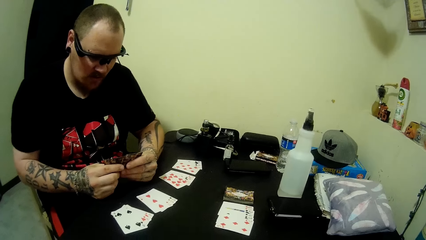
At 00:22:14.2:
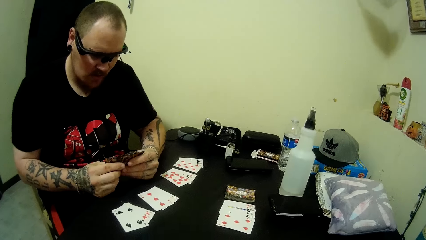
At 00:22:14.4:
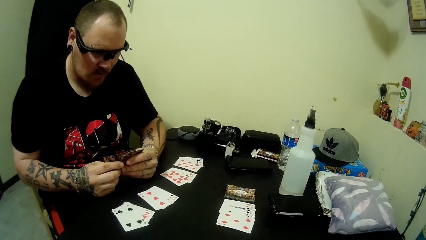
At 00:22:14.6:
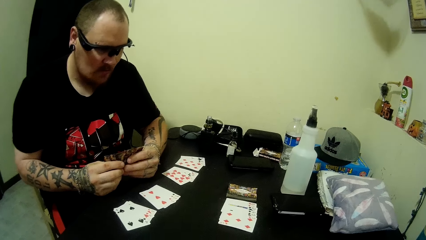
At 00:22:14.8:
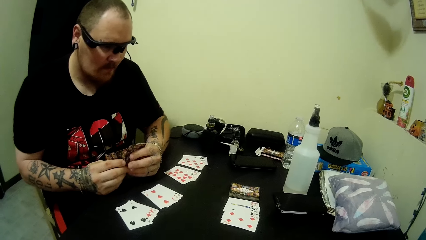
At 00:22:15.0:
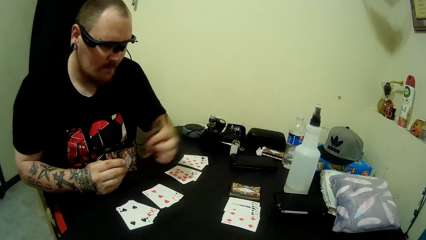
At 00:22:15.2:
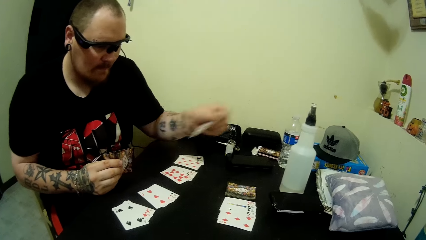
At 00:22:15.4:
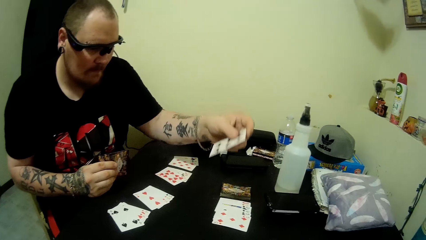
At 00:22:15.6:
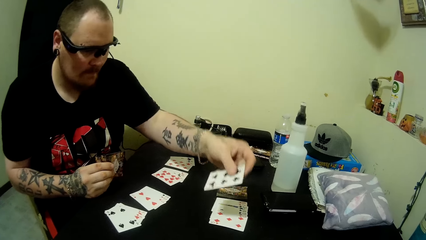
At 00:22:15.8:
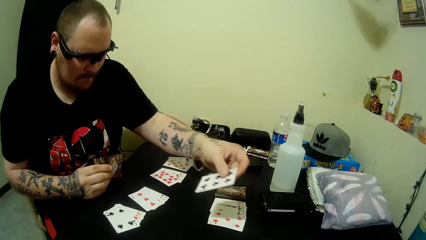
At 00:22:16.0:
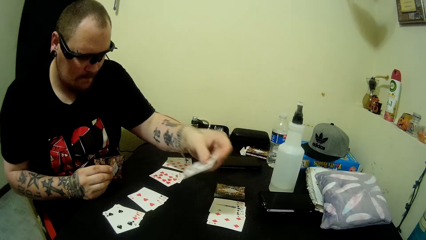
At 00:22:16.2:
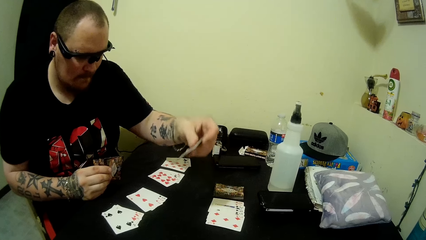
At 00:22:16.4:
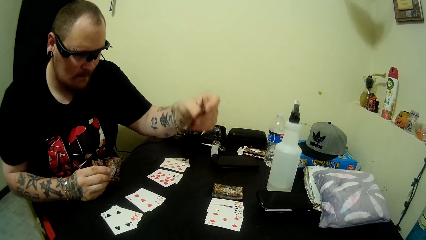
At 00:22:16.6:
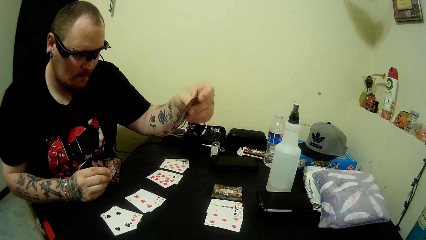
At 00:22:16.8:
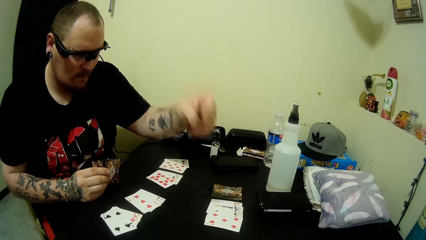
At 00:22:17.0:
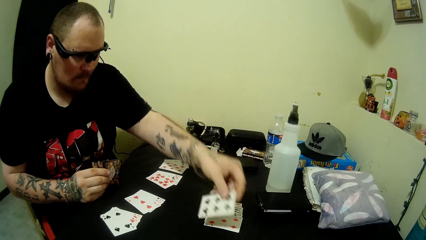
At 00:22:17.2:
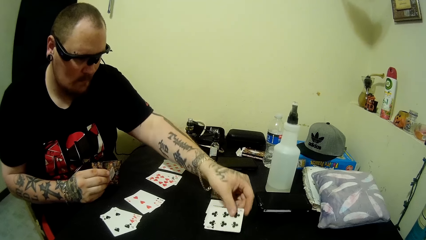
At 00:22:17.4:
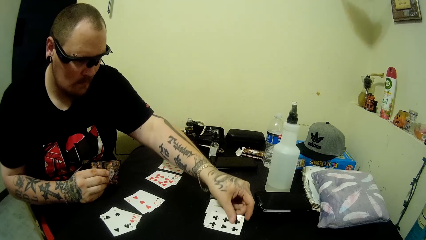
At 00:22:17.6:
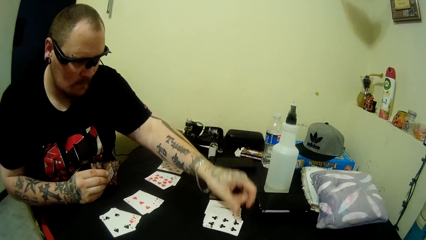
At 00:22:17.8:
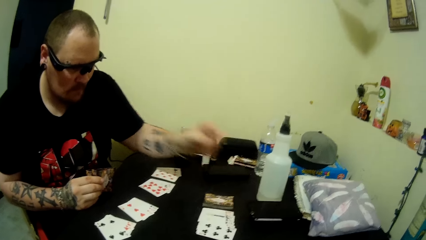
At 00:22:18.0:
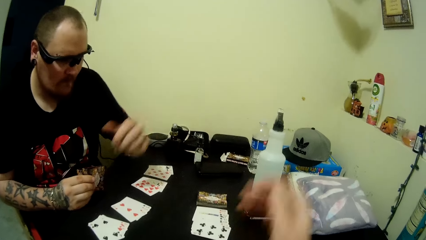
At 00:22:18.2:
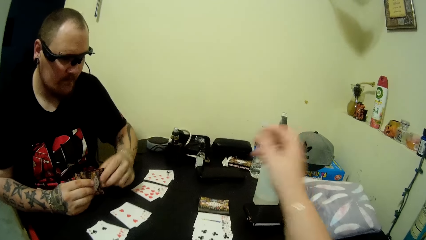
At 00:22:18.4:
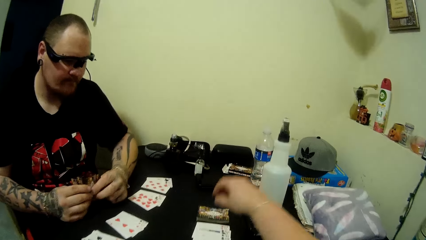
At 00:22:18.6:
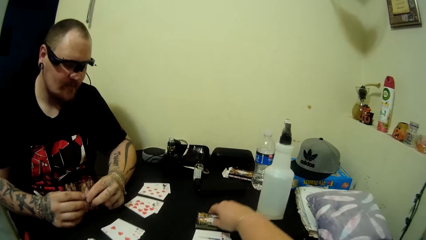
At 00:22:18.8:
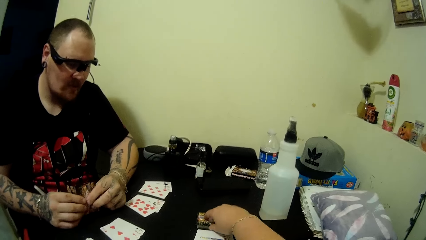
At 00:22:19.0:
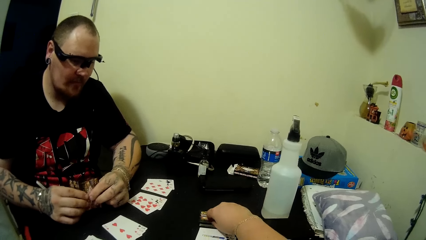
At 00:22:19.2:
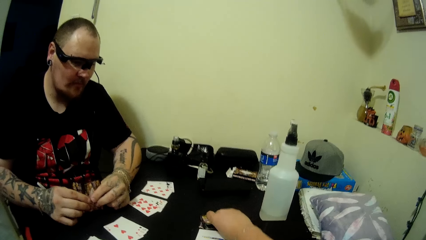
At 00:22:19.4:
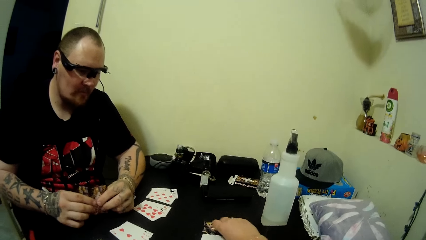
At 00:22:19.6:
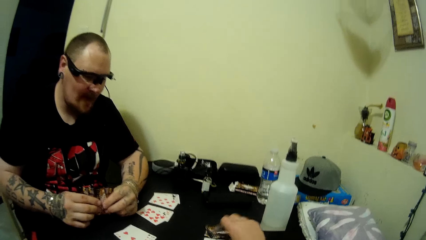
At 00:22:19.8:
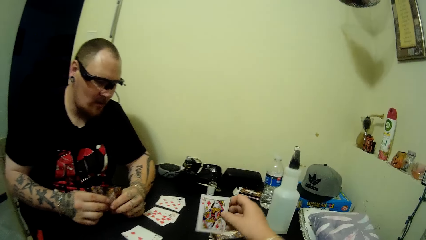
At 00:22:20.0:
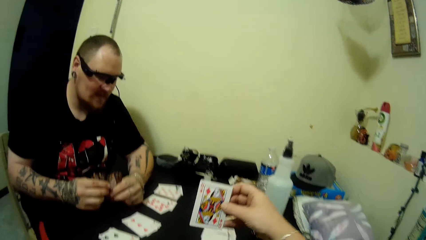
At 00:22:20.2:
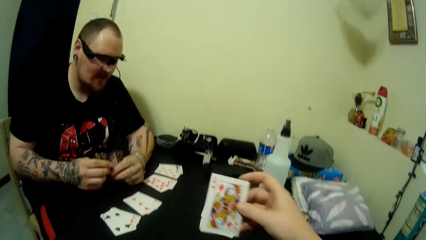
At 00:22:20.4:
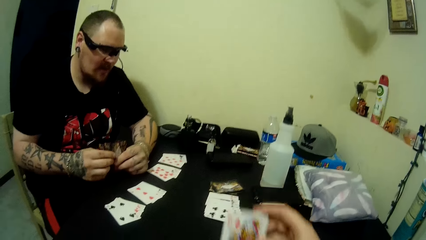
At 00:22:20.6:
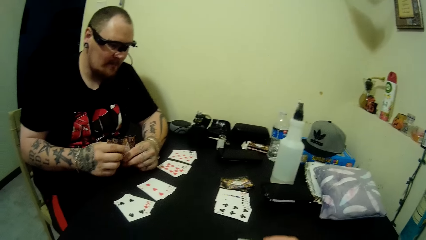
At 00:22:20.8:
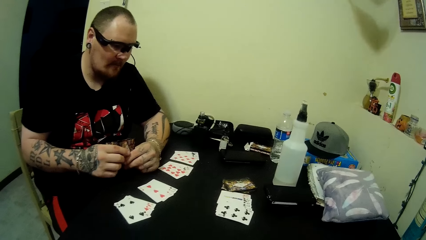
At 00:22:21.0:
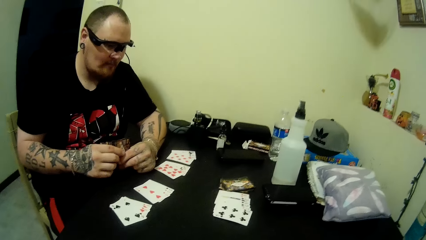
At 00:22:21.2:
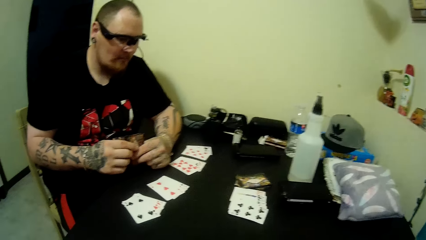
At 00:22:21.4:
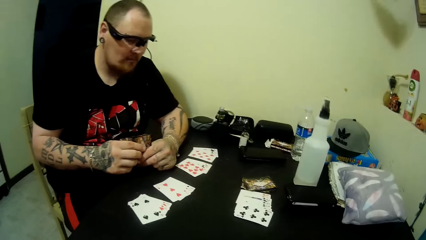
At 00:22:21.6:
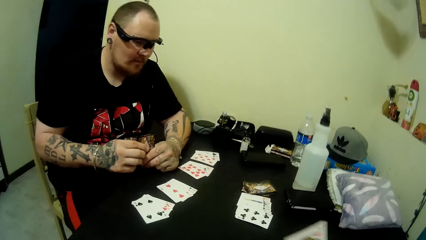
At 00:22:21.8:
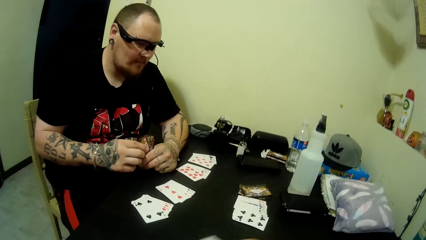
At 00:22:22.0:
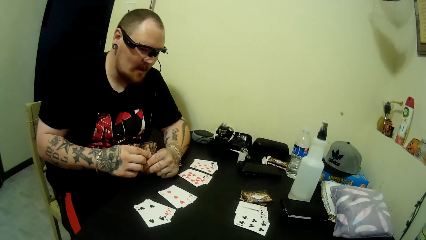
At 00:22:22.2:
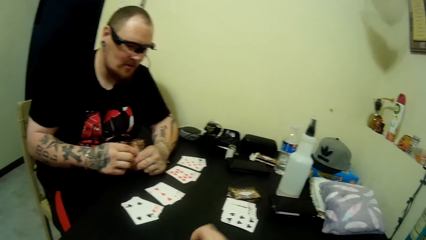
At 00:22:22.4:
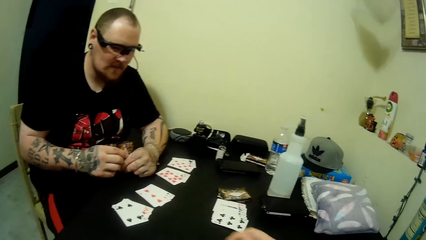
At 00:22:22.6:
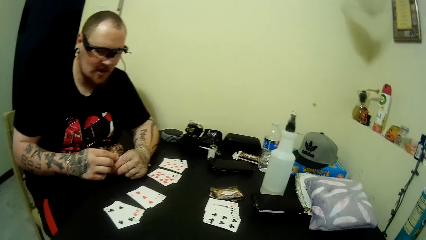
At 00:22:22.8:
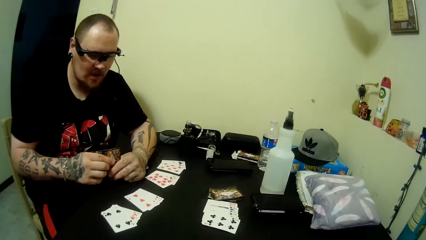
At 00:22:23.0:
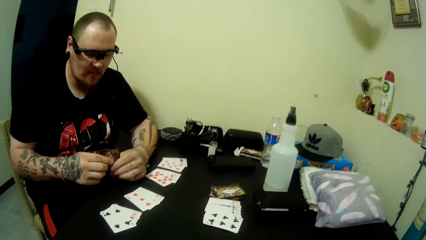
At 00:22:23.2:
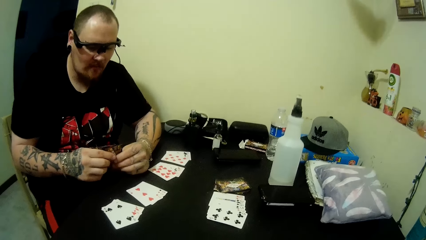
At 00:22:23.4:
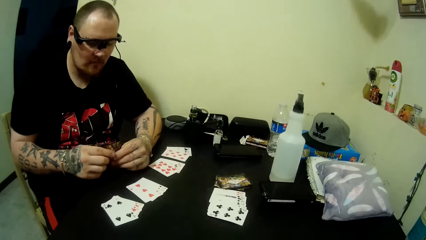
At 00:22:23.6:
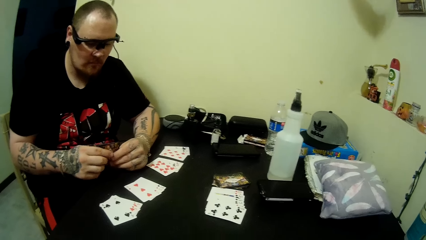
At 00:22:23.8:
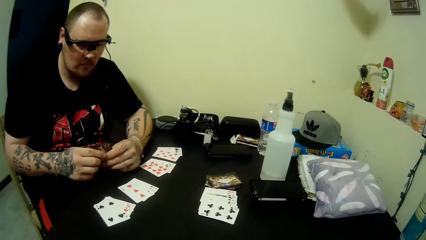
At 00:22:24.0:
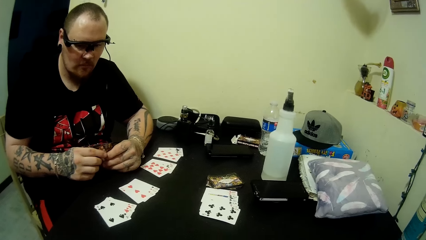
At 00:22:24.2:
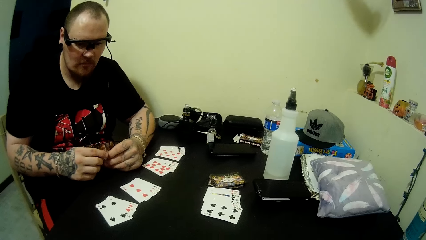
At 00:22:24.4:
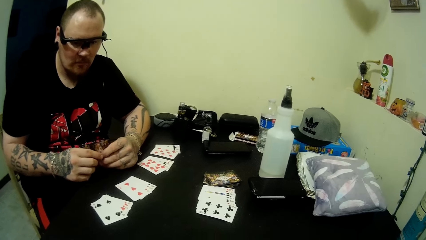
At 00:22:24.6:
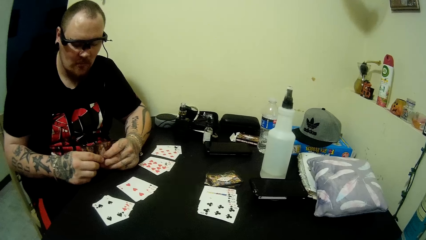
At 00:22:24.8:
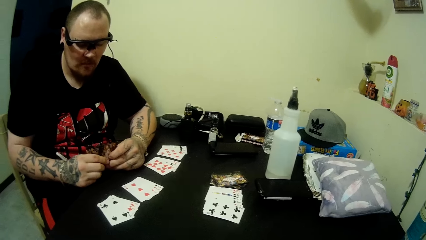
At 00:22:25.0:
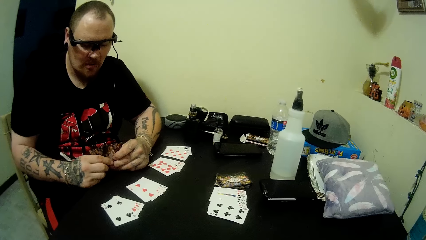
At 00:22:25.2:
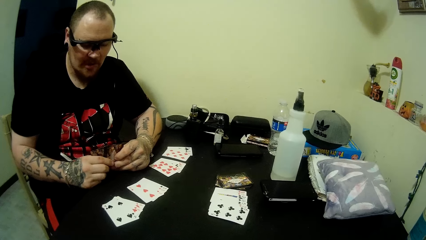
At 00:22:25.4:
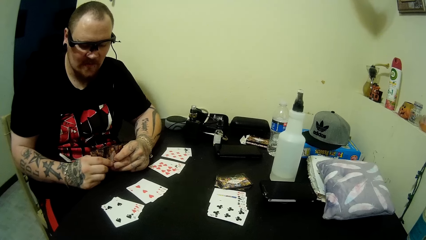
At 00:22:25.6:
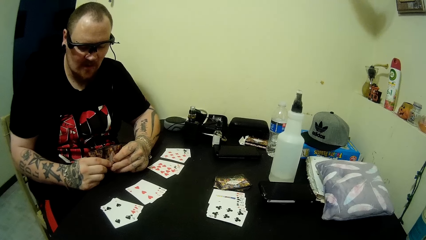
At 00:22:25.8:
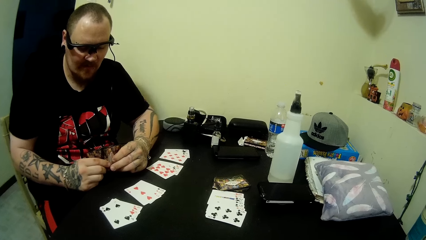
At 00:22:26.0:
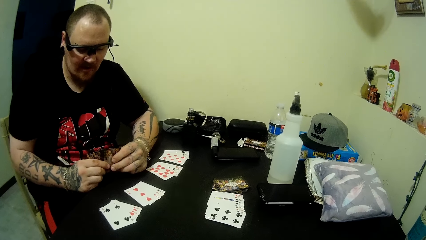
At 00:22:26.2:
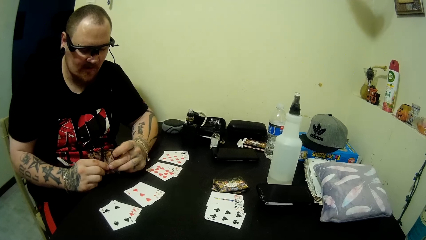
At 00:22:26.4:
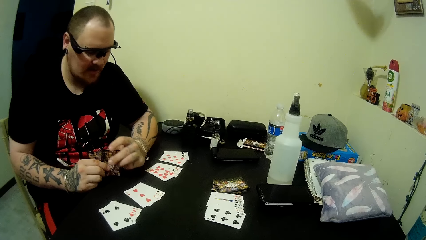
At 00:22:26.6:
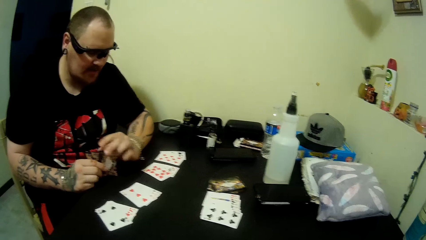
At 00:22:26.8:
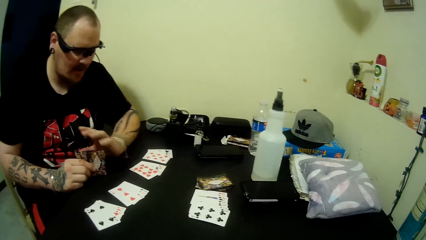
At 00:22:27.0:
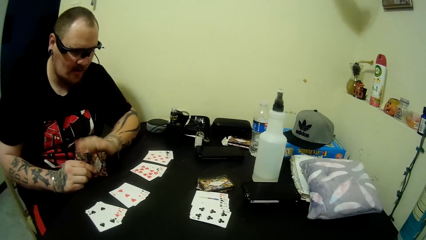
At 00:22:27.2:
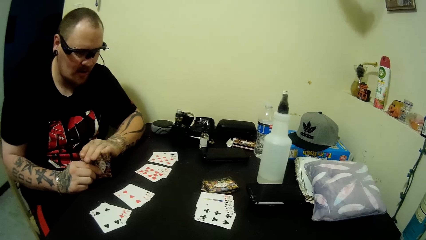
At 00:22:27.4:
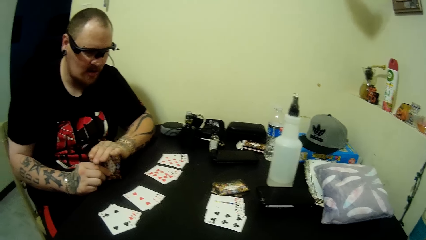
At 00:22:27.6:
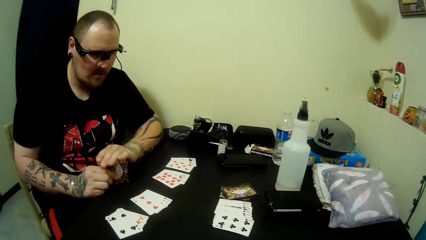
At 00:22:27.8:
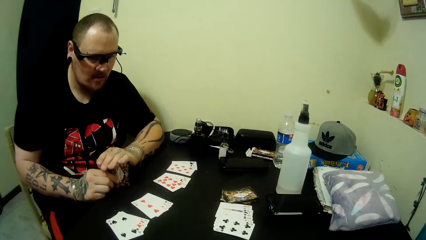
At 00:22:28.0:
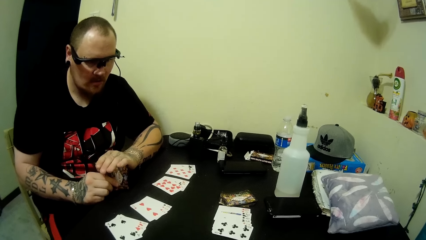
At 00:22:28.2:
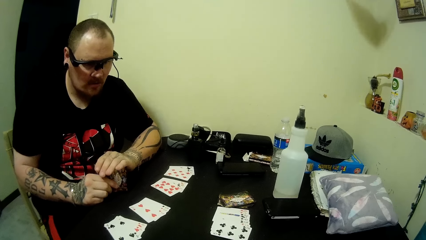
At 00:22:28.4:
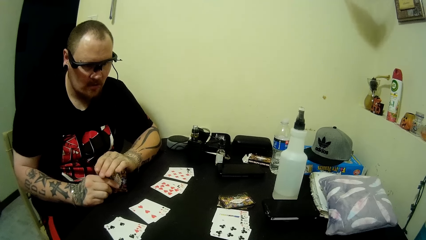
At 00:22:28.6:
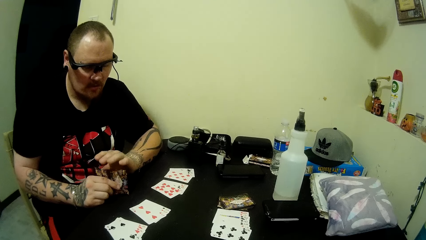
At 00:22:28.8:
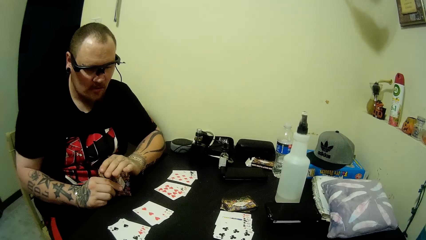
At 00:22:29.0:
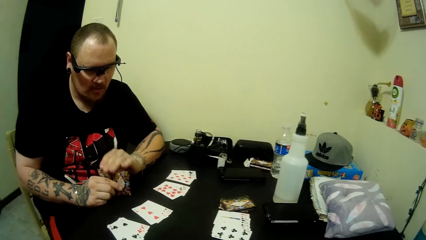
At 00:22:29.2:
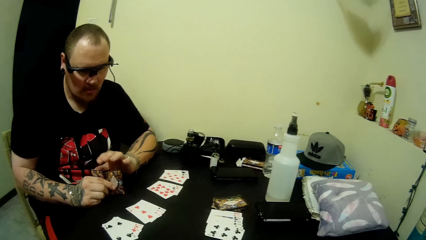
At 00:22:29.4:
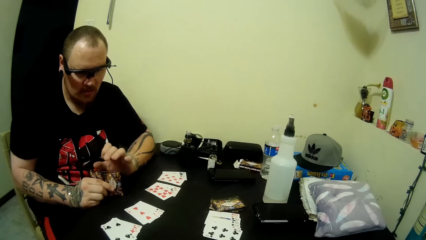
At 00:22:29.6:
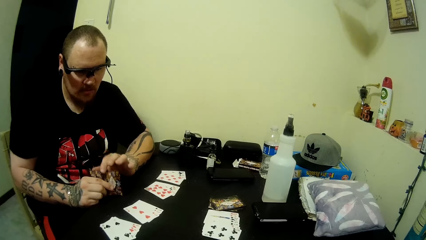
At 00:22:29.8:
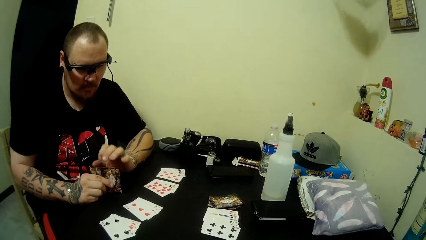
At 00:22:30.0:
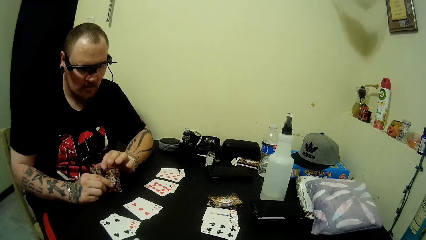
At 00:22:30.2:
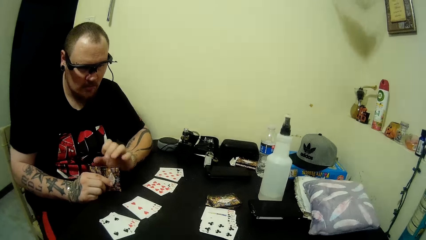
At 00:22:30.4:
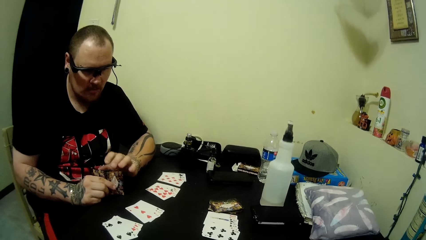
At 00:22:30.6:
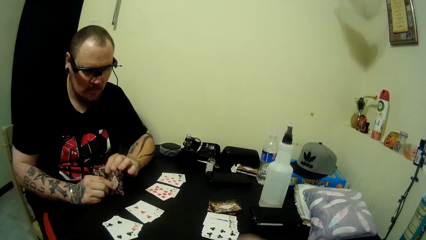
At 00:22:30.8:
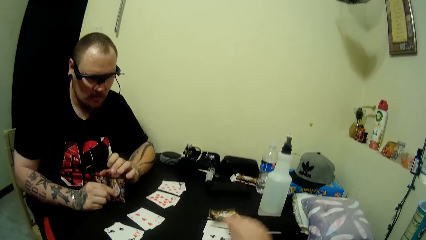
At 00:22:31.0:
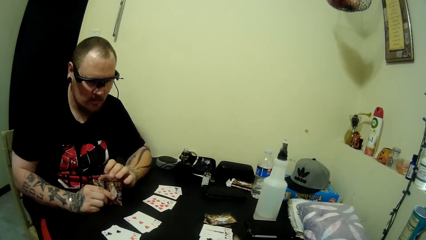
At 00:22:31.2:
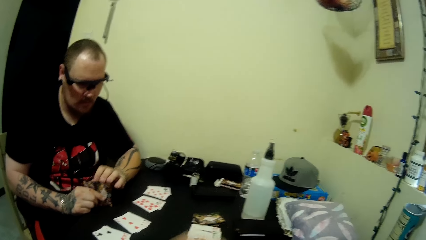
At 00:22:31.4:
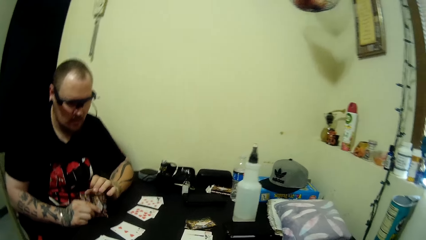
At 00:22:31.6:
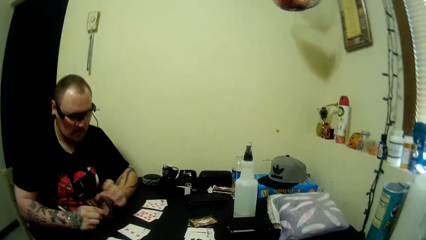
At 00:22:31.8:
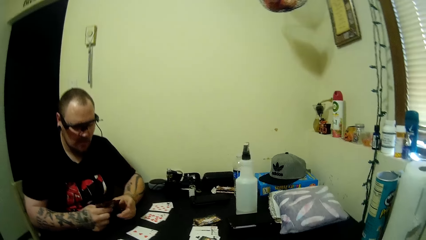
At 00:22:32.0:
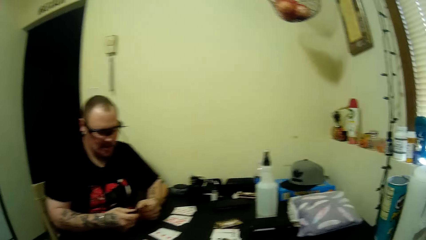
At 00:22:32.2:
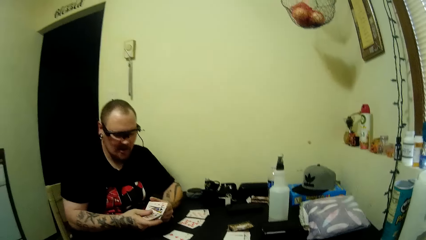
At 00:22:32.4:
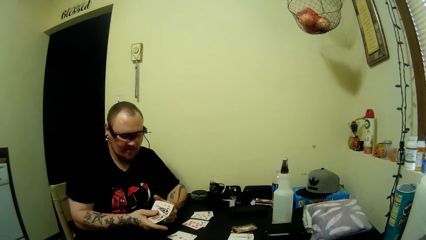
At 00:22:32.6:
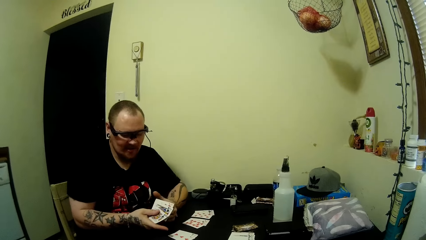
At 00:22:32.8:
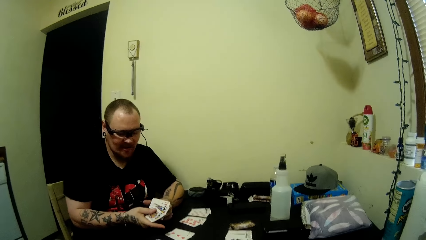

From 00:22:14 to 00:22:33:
A man plays a card on the table. The camera wearer picks a card from the deck. They observe the man. The man places his left hand on the cards in his hand and plays with the cards in his hand. The camera wearer places a card on the table. The man talks to the camera wearer.
